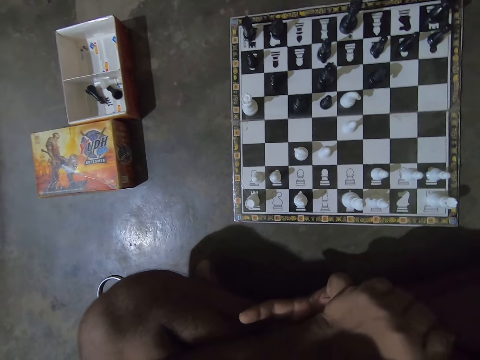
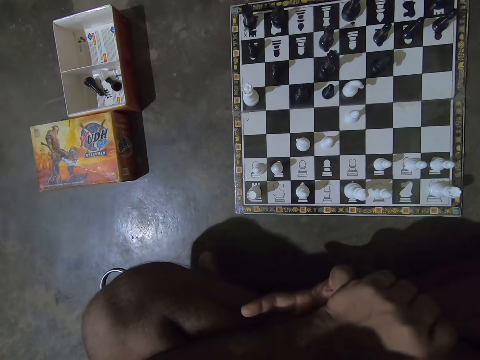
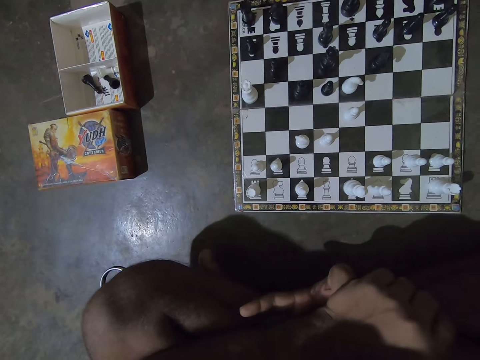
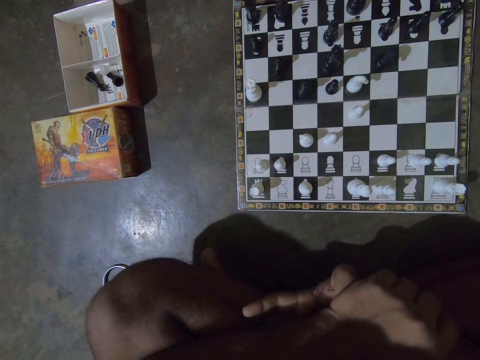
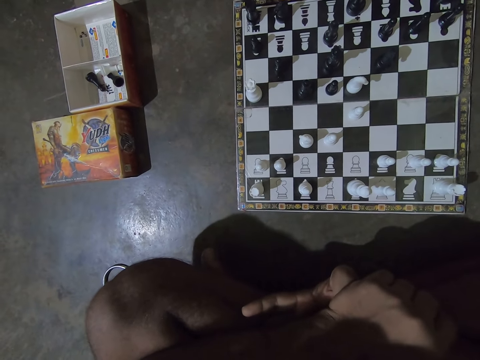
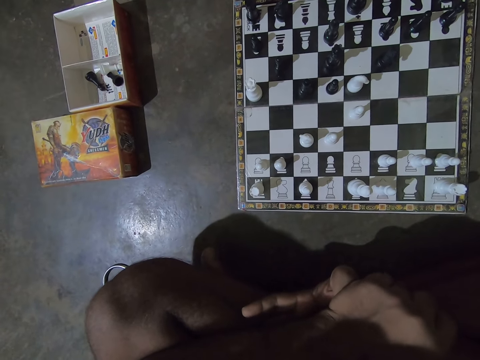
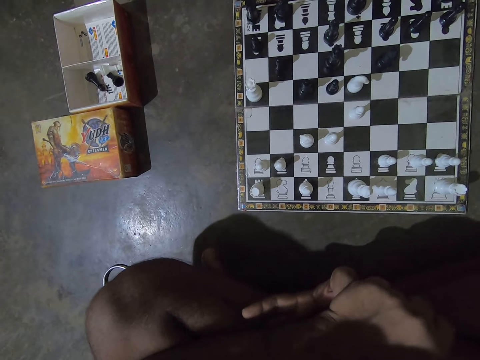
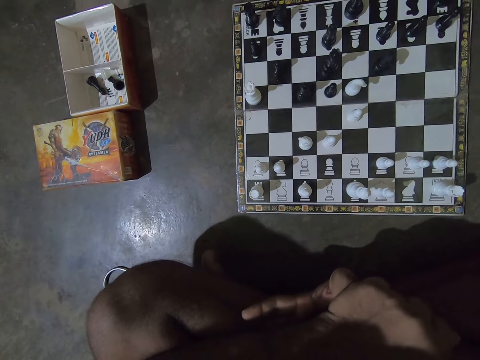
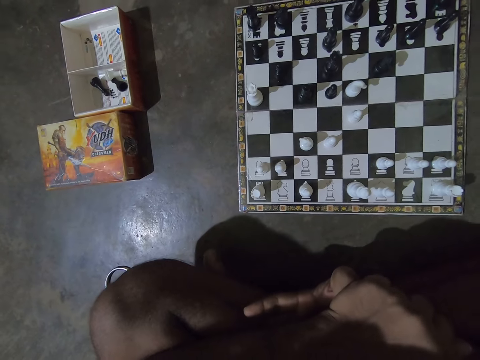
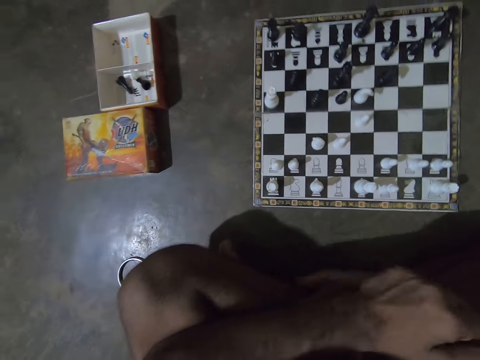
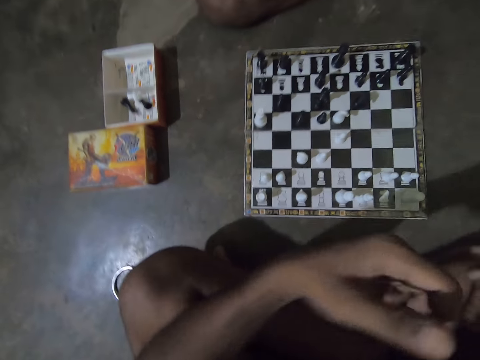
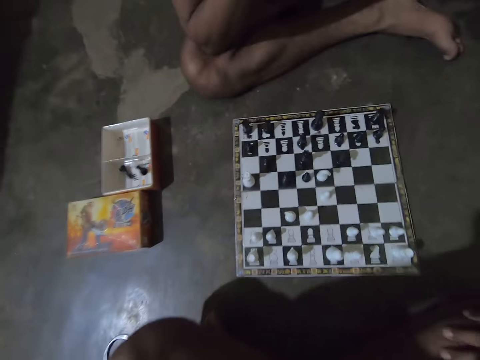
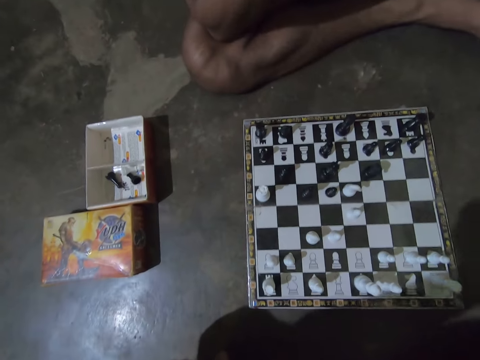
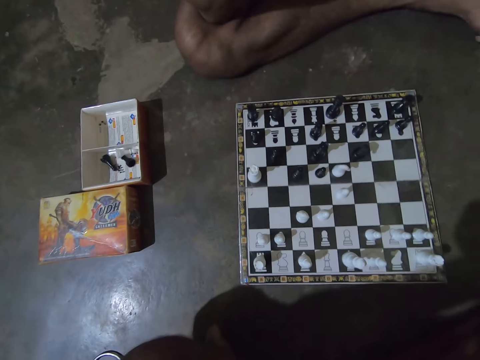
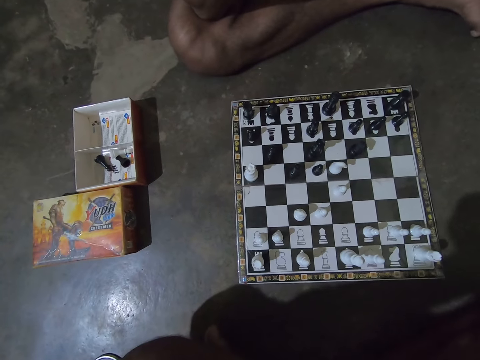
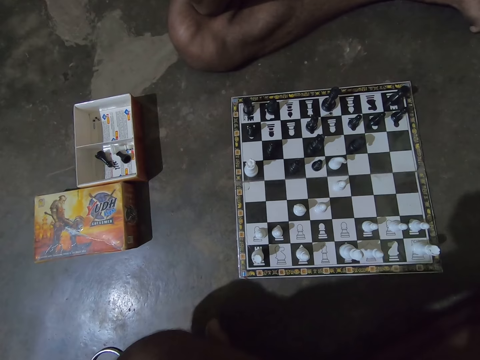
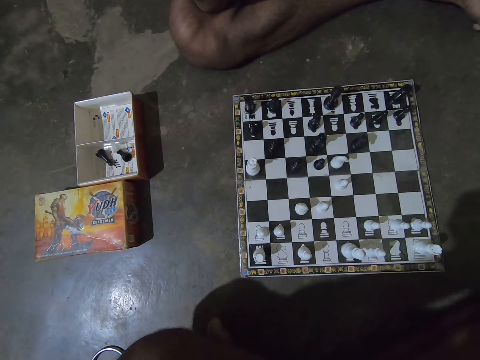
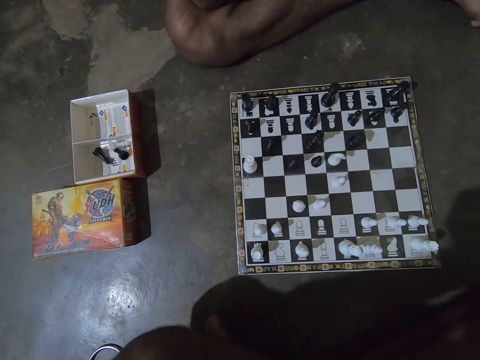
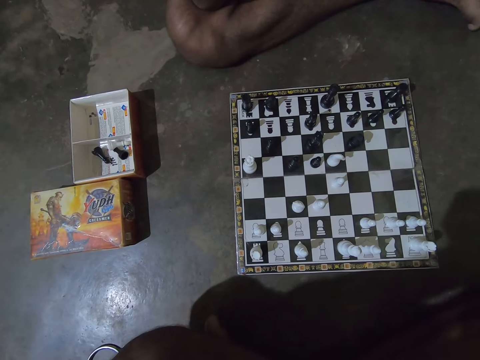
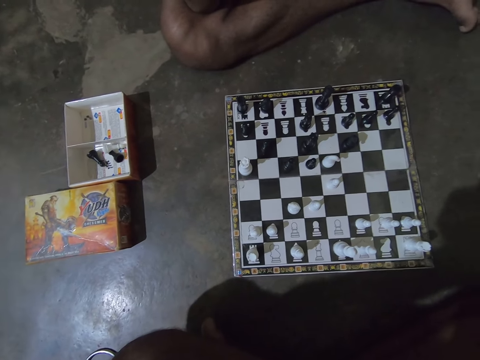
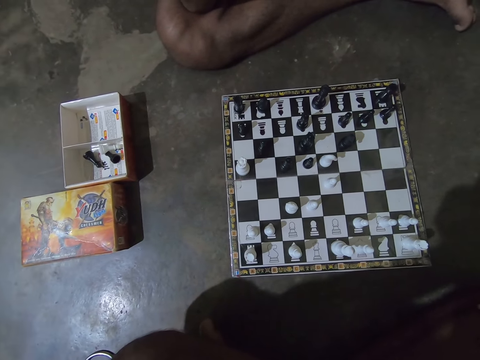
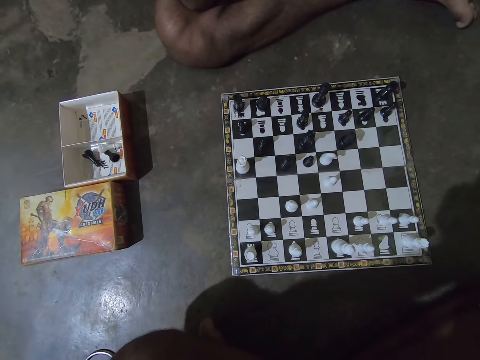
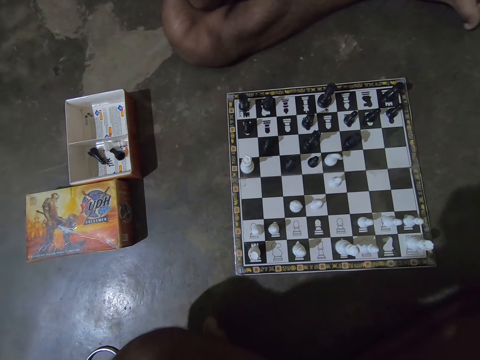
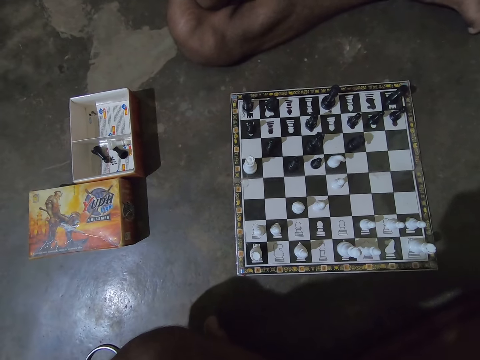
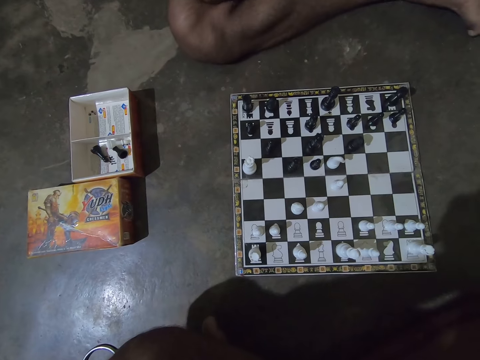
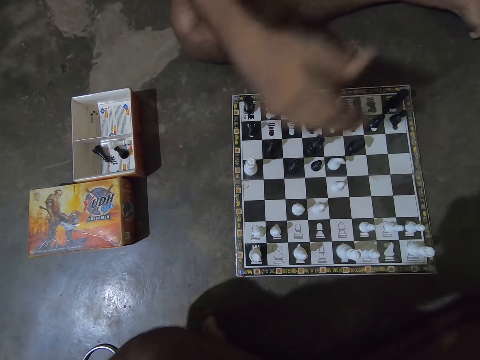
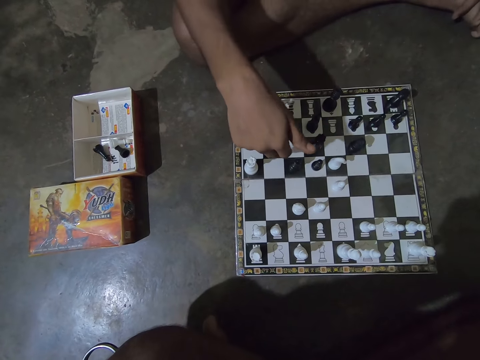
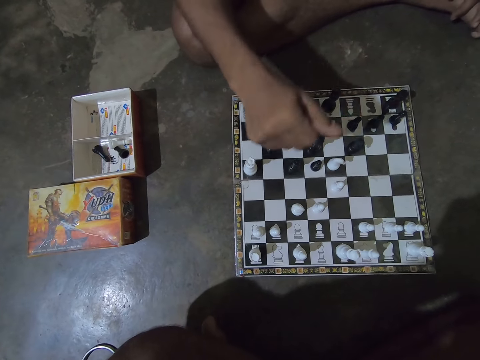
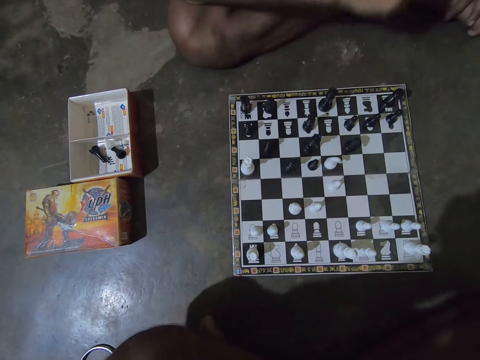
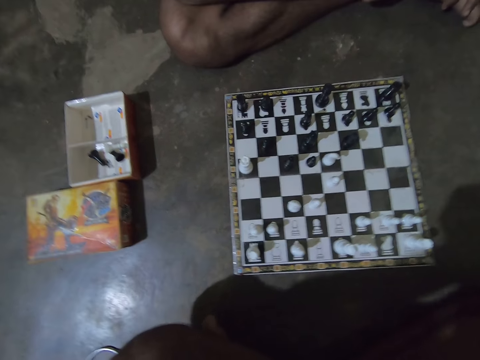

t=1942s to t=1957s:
The camera wearer looks at the chess game. He raises his left hand towards his face. He touches something. A man converses with the camera wearer. The man touches a black pawn chess piece on the chess board with his right hand.

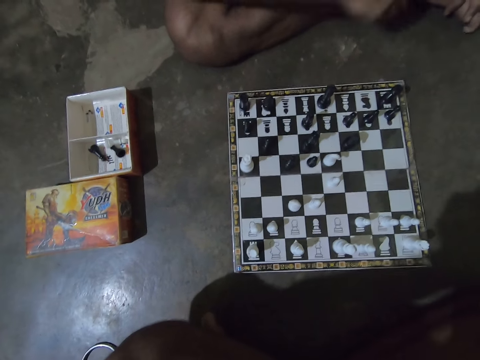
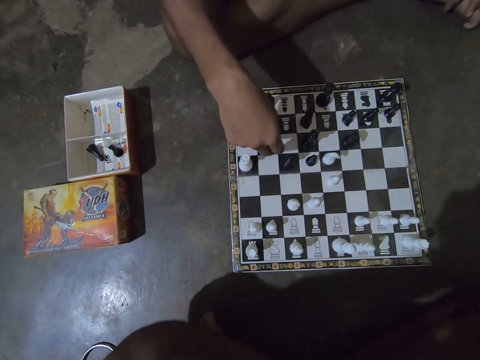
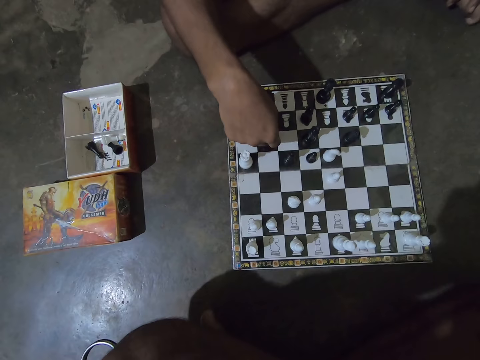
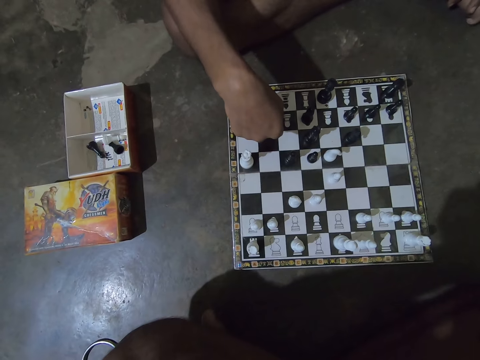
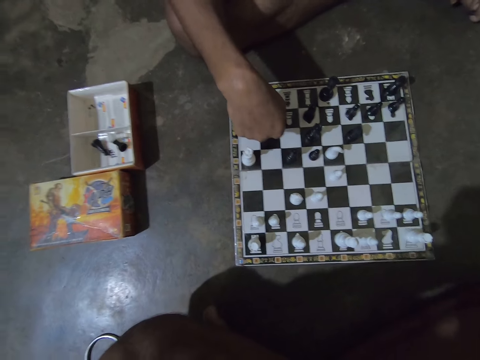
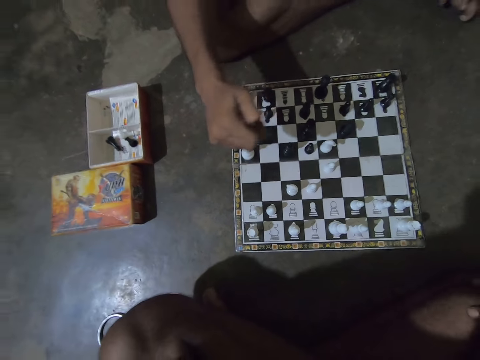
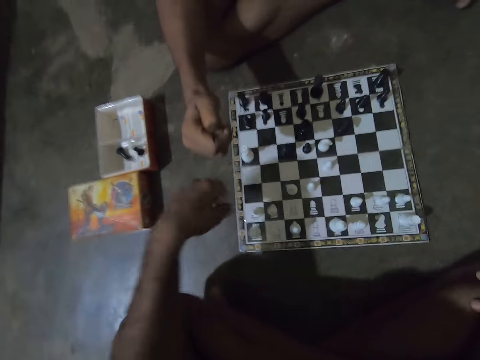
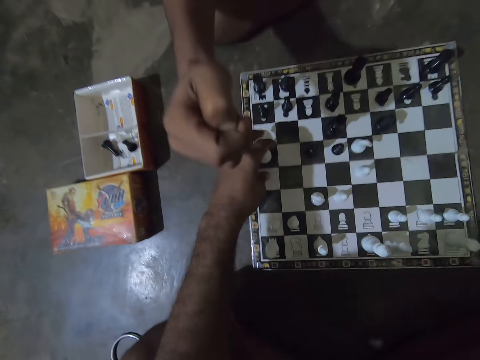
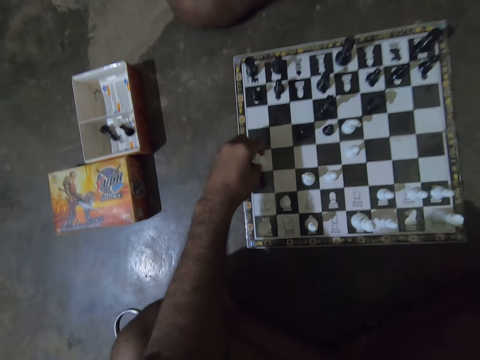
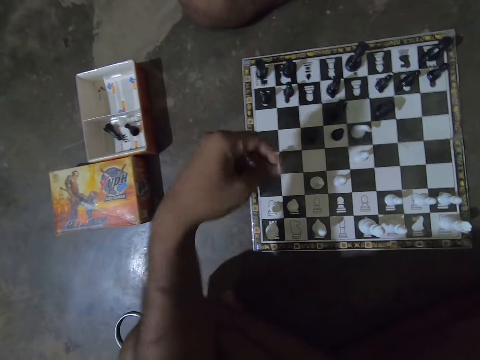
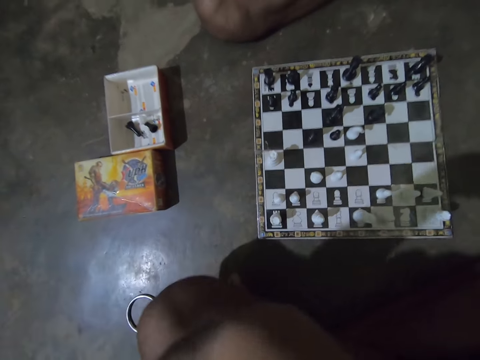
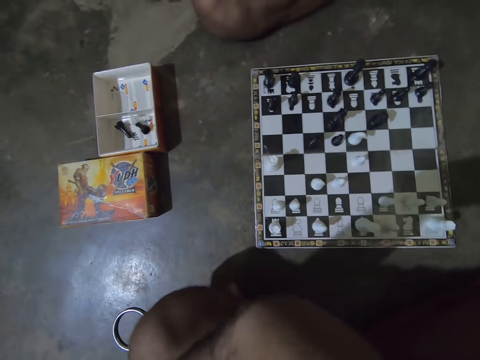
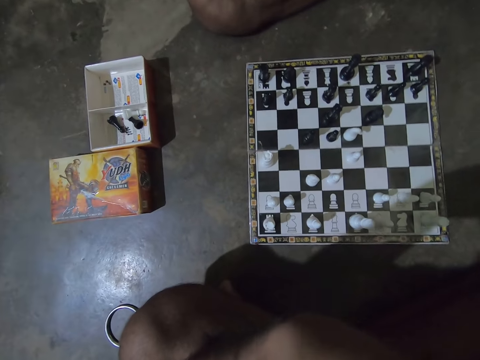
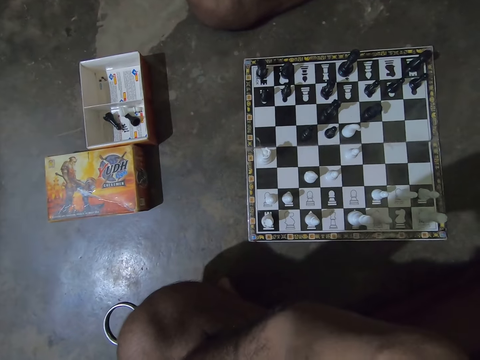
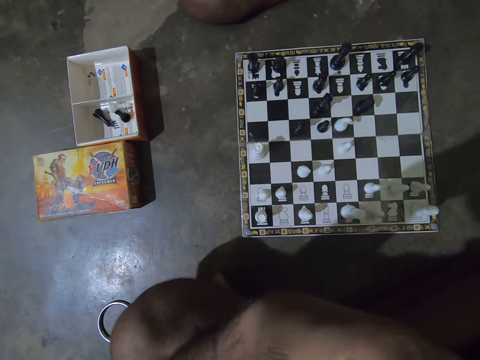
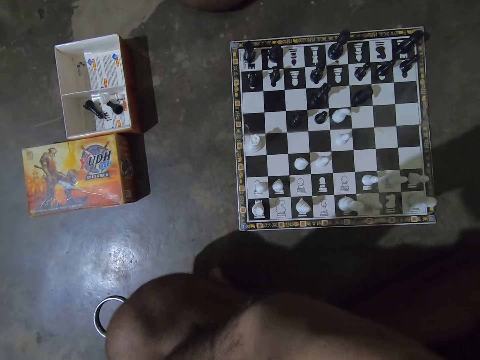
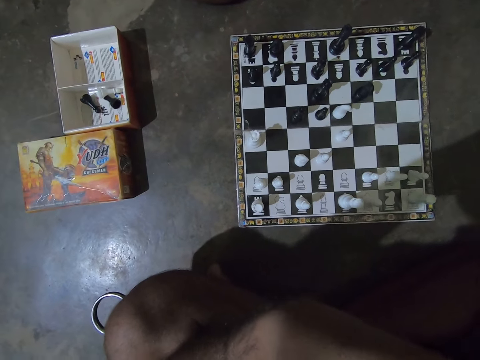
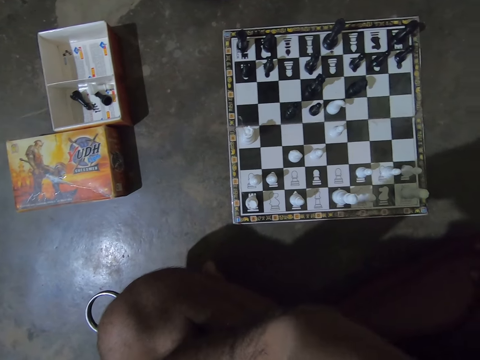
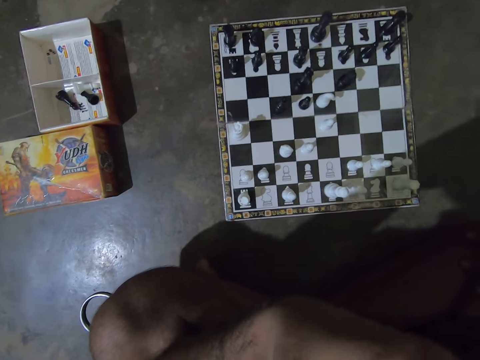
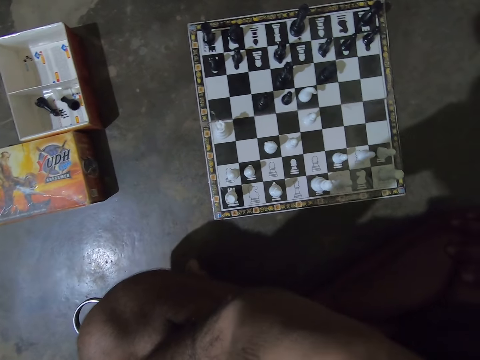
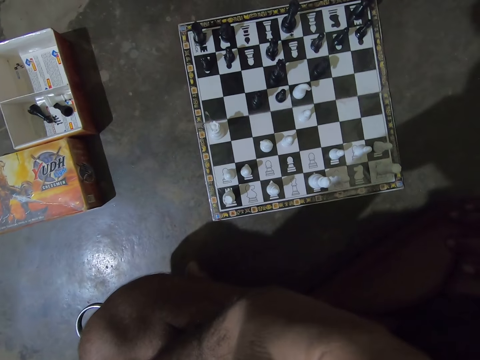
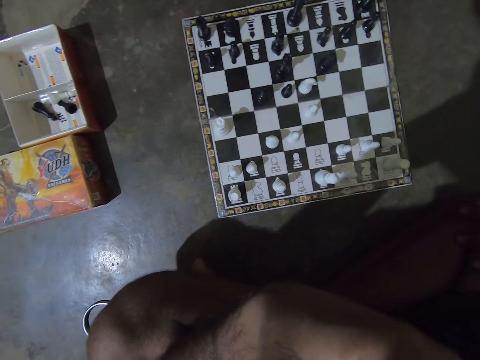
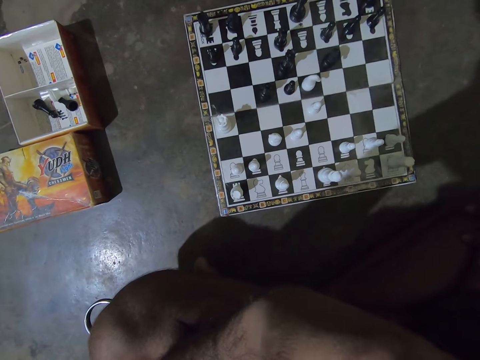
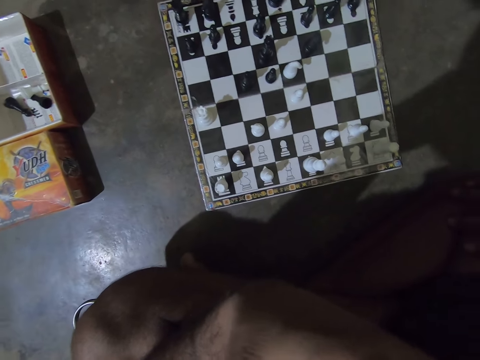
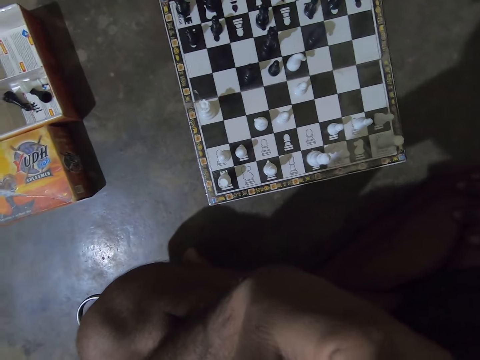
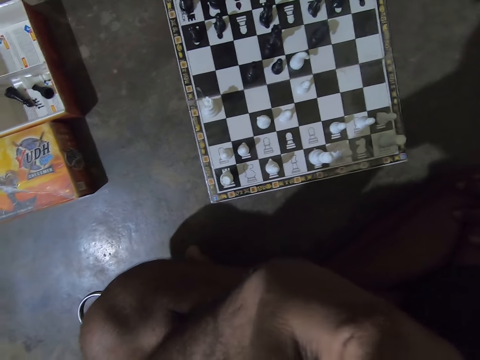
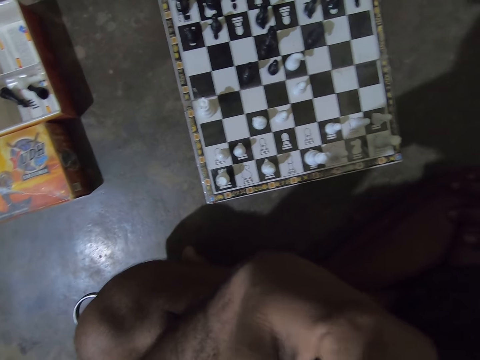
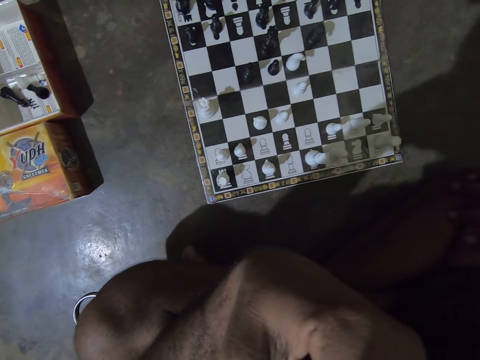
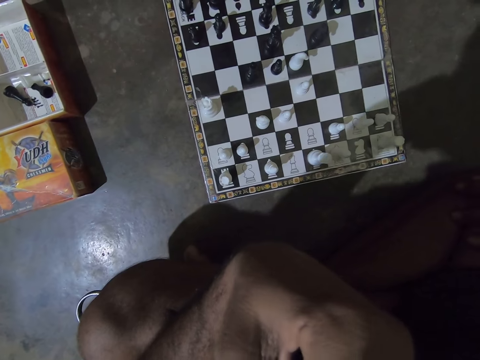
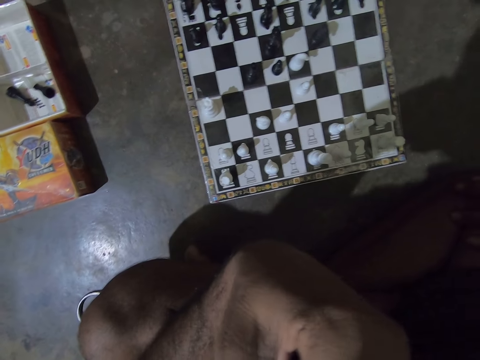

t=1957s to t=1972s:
The man moves the black pawn chess piece backwards with his right hand. The man touches the chess piece. The camera wearer moves a white rook chess piece backwards with his left hand. He raises his left hand towards his face. He converses with the man. He looks at the chess game.
